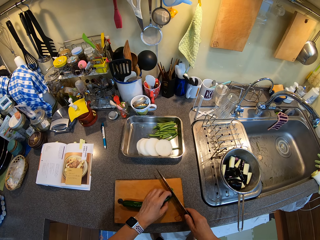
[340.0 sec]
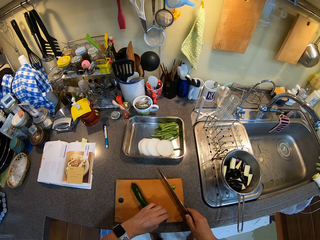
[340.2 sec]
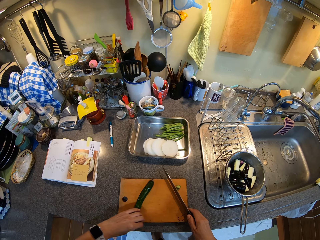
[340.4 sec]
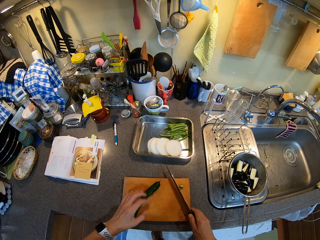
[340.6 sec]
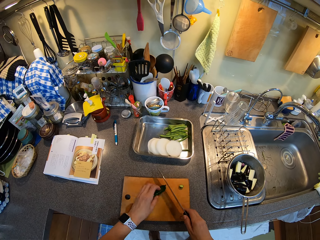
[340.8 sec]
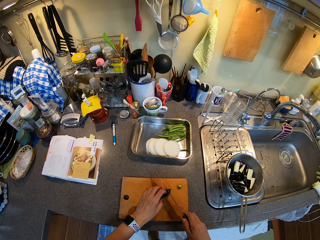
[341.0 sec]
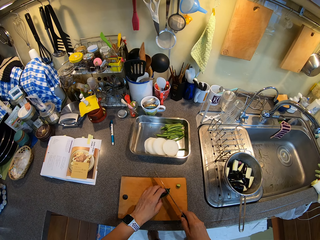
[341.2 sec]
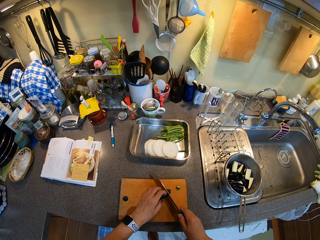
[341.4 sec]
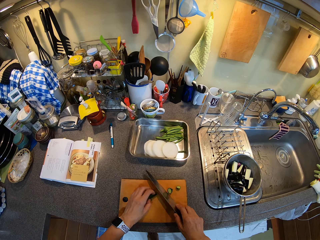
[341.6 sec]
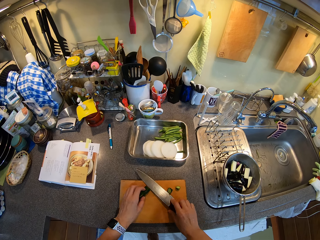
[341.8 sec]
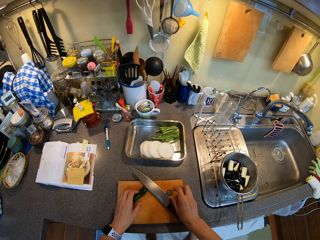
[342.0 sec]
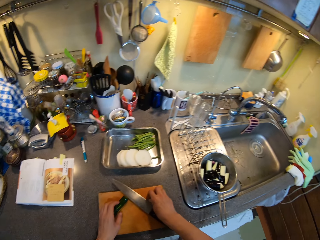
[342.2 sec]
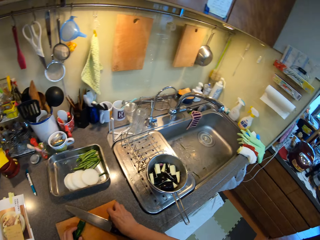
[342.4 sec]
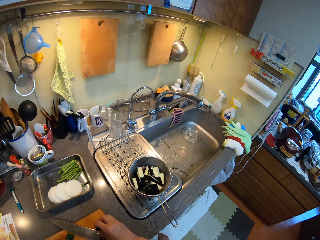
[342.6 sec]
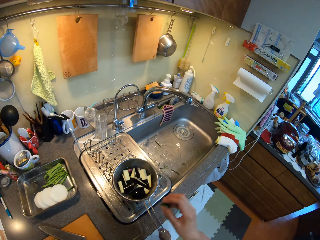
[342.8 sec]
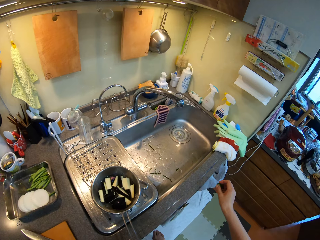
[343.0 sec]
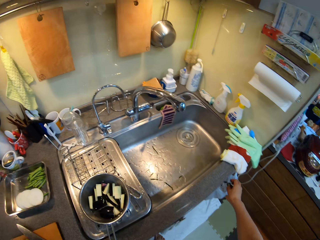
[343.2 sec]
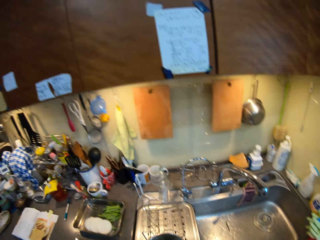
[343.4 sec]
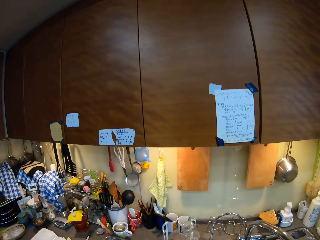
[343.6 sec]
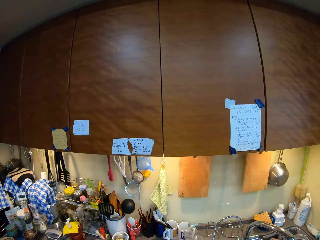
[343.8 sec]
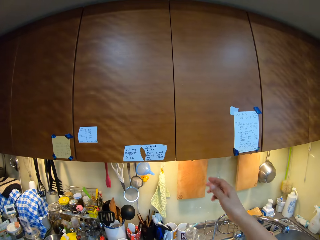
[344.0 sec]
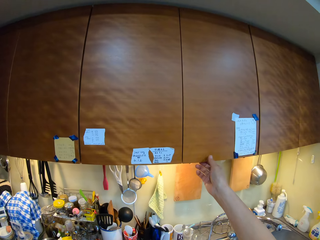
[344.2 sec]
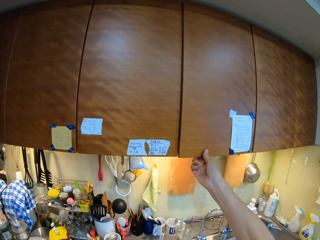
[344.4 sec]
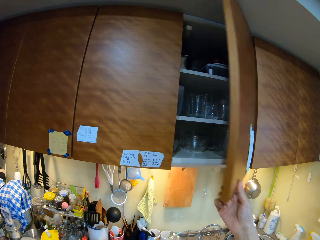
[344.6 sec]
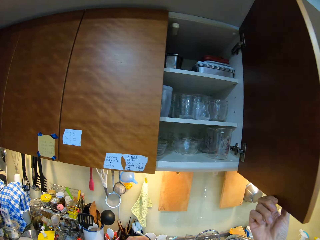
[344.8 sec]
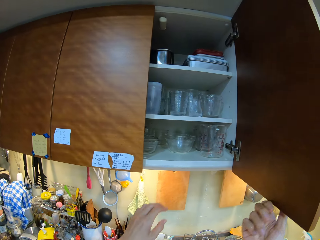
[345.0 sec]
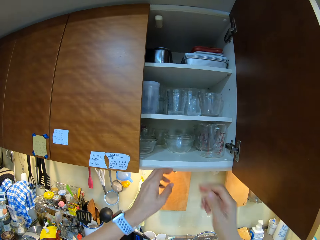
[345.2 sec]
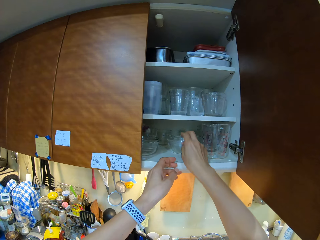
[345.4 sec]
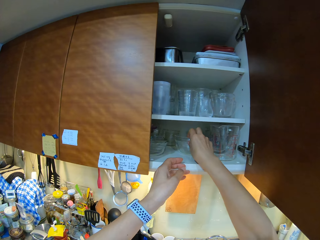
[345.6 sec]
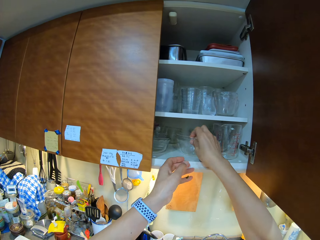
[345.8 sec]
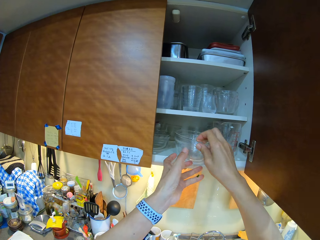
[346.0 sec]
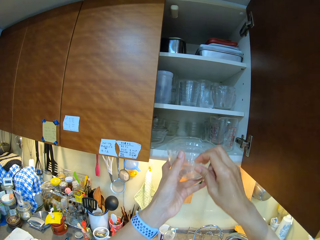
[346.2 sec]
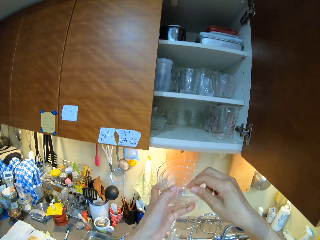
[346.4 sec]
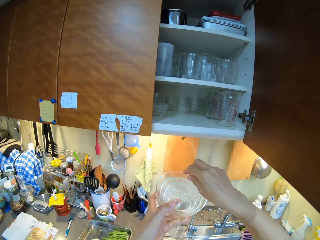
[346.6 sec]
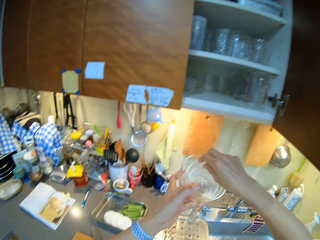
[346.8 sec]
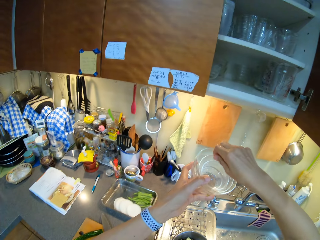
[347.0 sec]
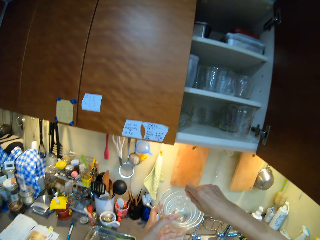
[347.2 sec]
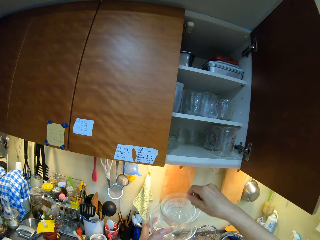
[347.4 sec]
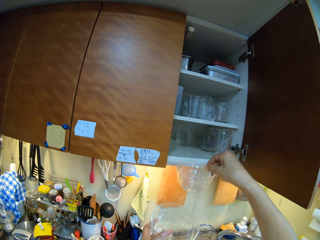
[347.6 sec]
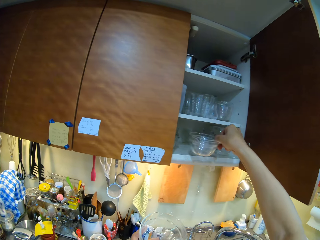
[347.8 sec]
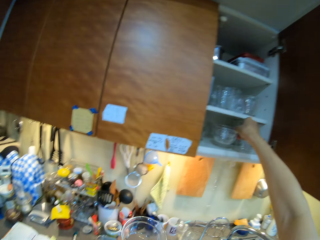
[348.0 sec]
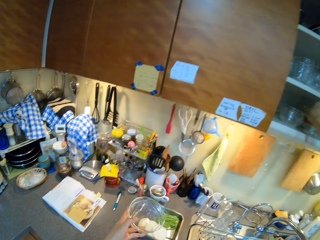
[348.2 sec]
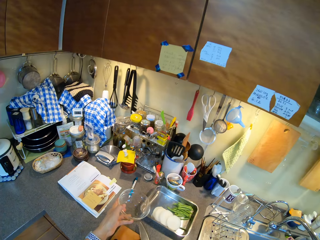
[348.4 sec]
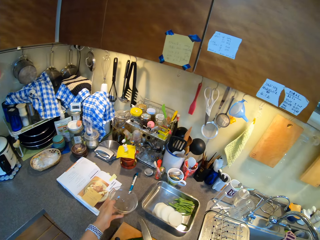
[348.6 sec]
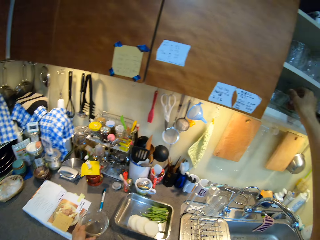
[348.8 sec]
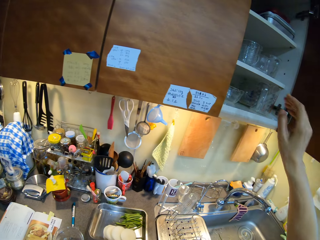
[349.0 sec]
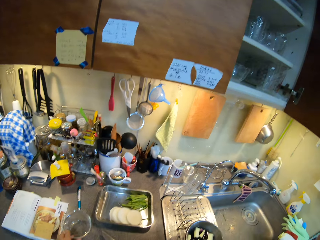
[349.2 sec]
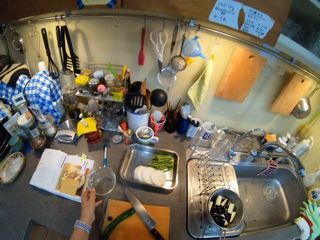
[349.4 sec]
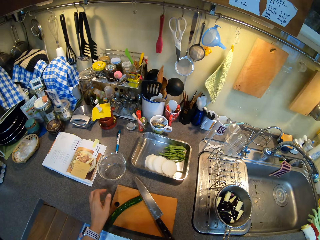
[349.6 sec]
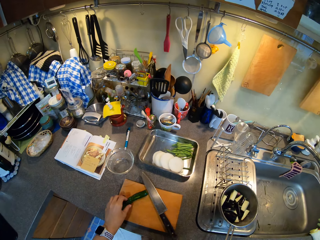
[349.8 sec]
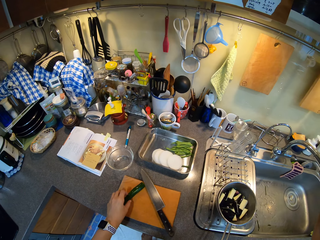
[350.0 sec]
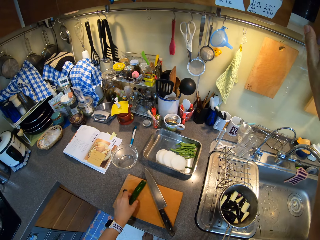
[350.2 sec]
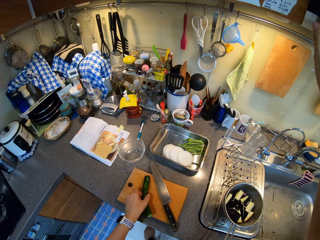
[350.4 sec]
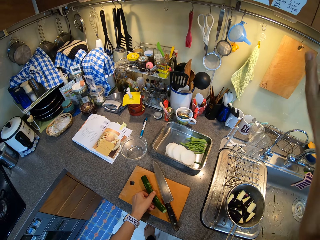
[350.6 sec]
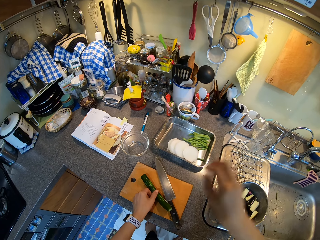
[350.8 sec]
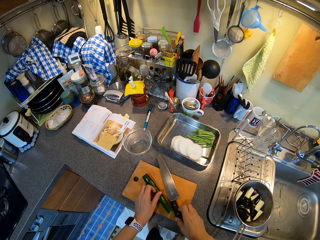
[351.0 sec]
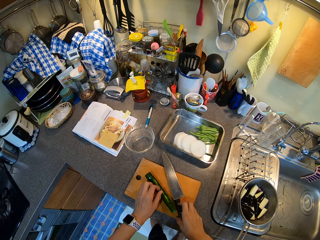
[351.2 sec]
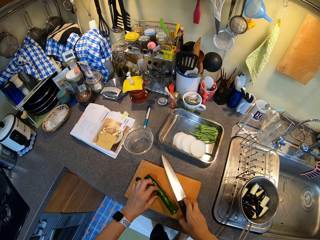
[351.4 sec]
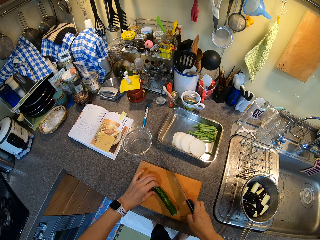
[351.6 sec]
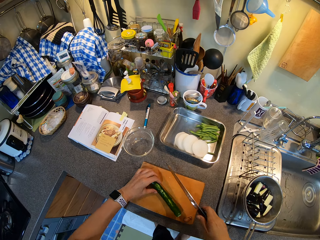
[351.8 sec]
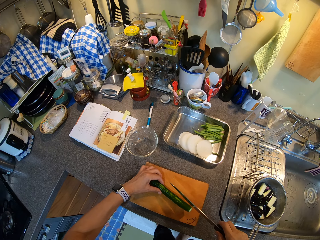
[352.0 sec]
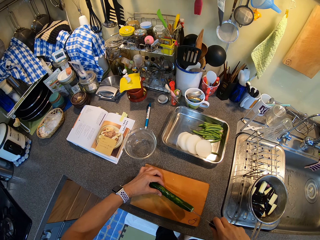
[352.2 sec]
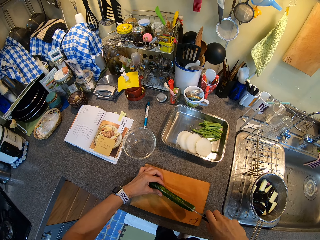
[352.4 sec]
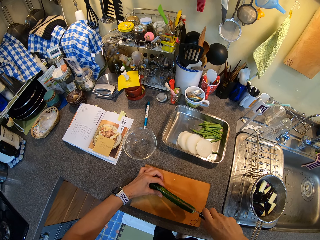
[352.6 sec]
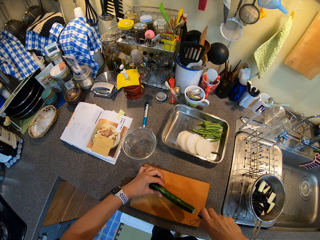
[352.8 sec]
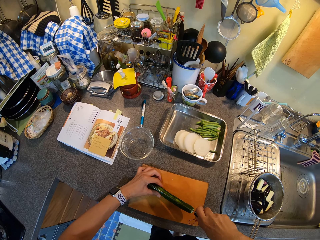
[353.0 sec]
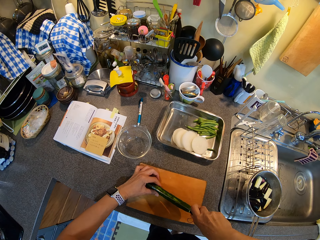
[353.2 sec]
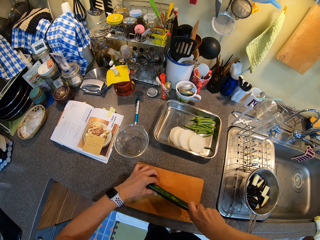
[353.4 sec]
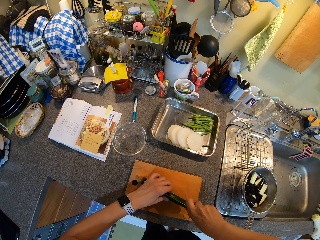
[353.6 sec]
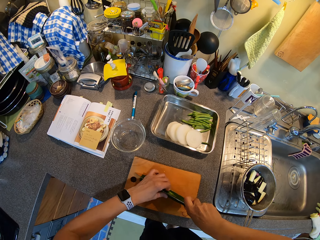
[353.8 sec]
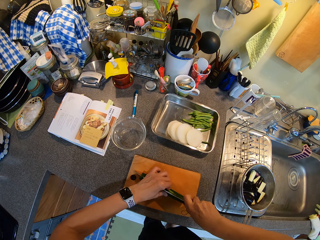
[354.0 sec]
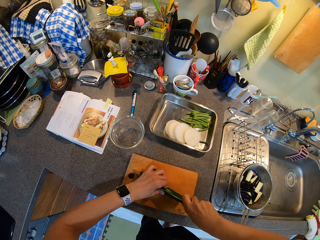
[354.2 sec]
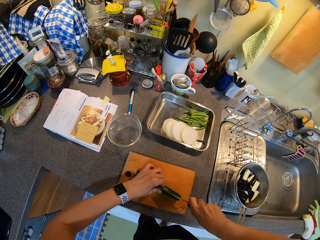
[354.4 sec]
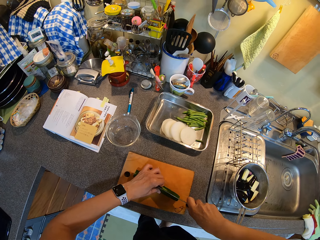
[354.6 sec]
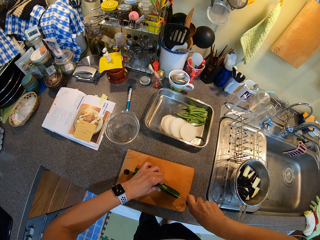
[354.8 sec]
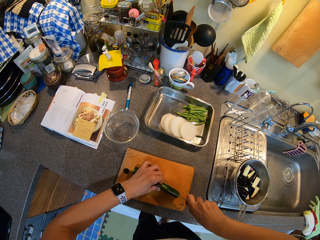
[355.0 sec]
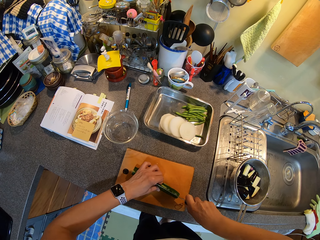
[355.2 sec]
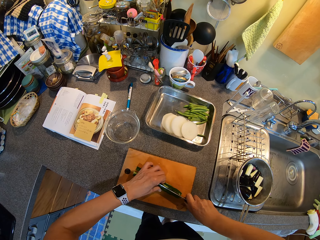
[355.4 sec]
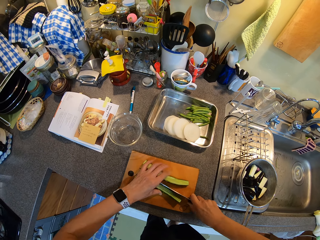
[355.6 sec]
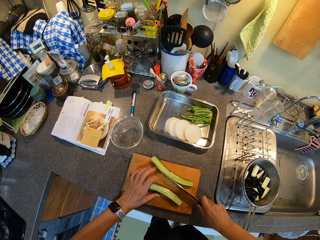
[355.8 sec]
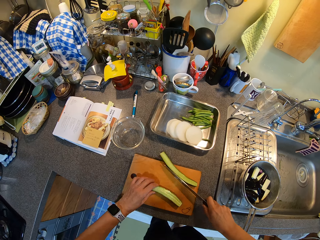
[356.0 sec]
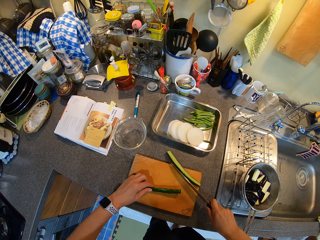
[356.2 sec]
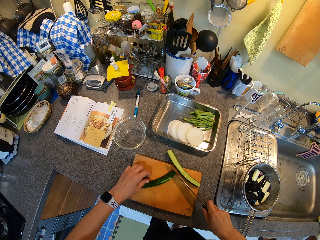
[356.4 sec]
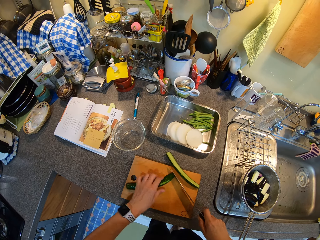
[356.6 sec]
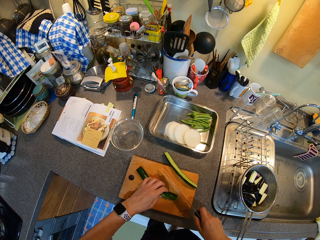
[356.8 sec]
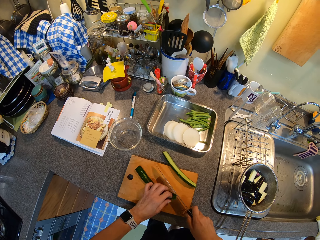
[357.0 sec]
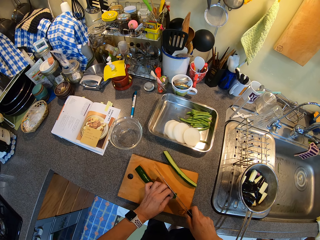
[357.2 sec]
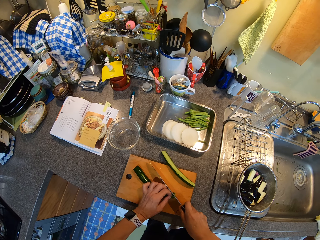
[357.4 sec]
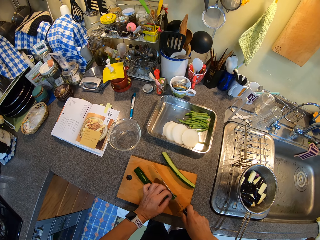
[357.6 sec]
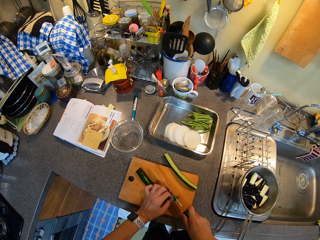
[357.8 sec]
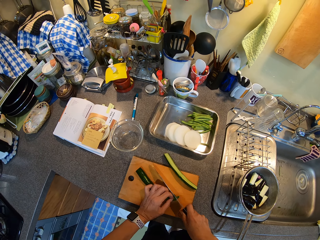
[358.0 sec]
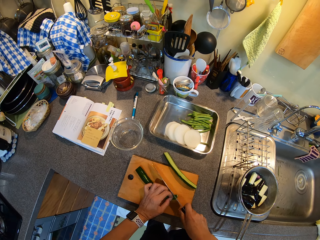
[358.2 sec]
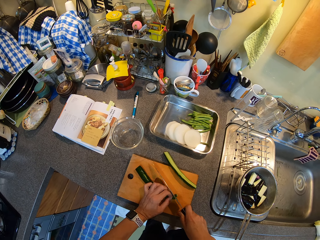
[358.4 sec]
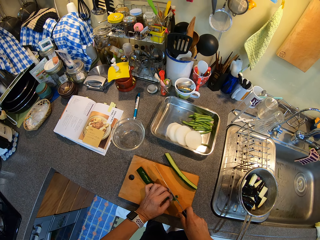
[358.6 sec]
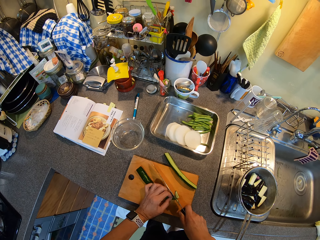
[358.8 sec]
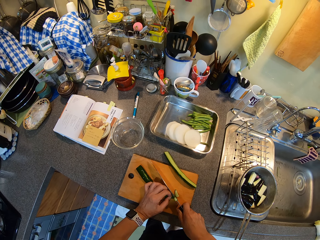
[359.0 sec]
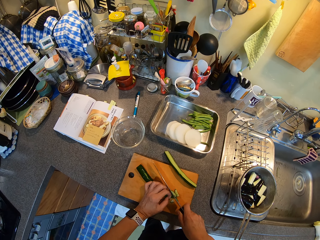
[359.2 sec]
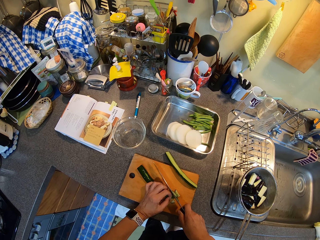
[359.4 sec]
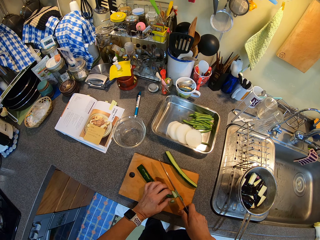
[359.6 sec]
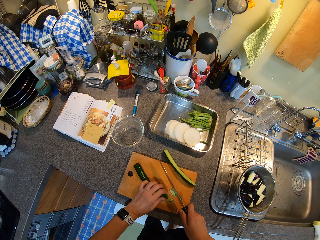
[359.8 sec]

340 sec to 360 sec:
The camera wearer rotates the courgette. They cut the courgette. They unhand the courgette. They place the knife on the chopping board. They pick up the courgette pieces. They drop the cut pieces of the courgette or cucumber in a bin. They open the cabinet door. They pick up a set of bowls. They pick up one bowl. They put the bowls back in the cabinet. They place the bowl on the countertop. They close the cabinet door. They hold the courgette and rotate the courgette. They pick up the knife. They cut the courgette. They turn the courgette piece. They move the courgette. They hold one piece of the courgette. They chop the courgette.
